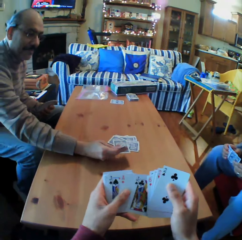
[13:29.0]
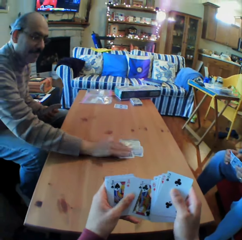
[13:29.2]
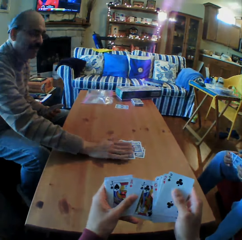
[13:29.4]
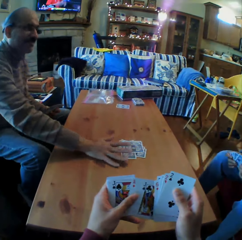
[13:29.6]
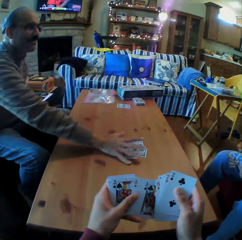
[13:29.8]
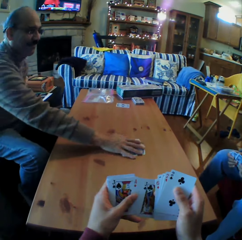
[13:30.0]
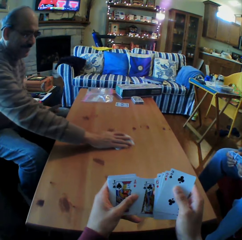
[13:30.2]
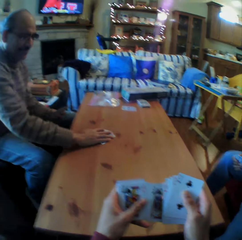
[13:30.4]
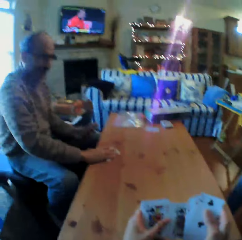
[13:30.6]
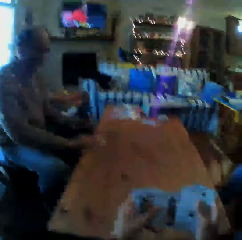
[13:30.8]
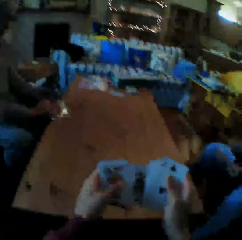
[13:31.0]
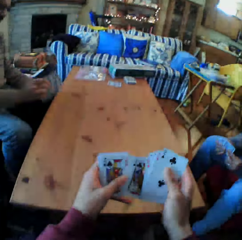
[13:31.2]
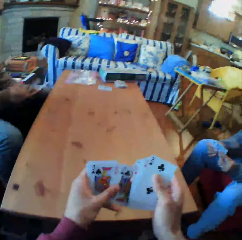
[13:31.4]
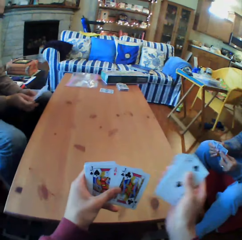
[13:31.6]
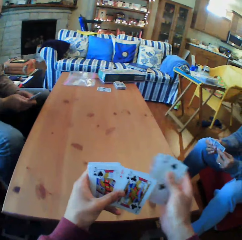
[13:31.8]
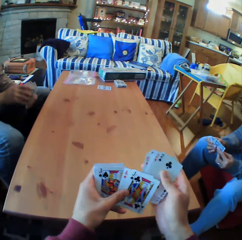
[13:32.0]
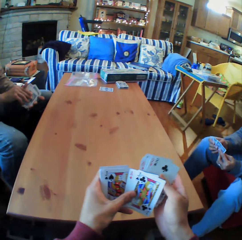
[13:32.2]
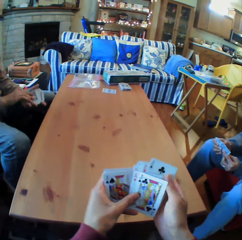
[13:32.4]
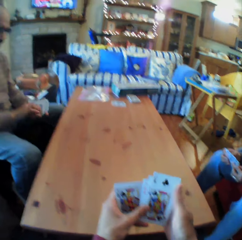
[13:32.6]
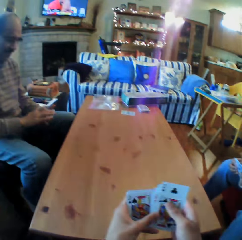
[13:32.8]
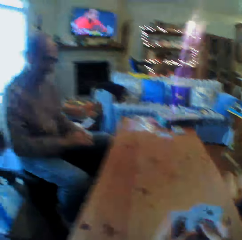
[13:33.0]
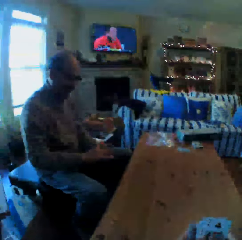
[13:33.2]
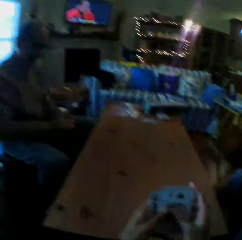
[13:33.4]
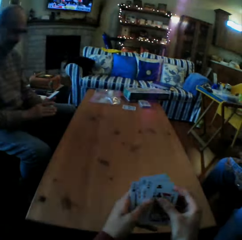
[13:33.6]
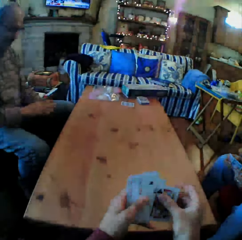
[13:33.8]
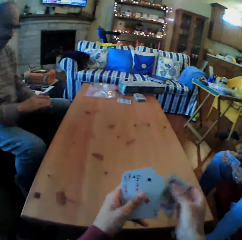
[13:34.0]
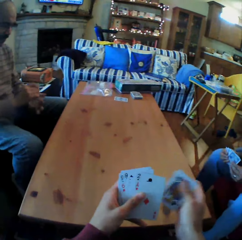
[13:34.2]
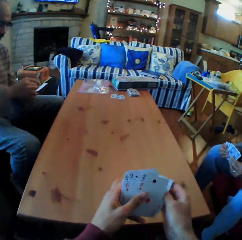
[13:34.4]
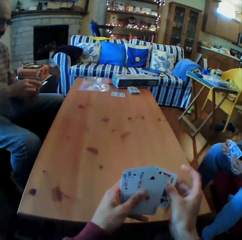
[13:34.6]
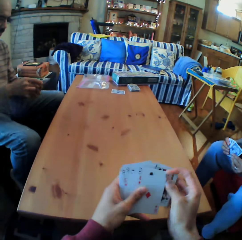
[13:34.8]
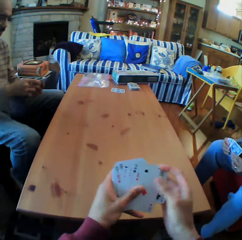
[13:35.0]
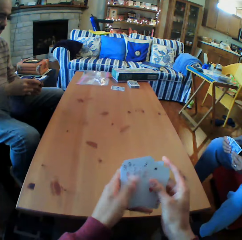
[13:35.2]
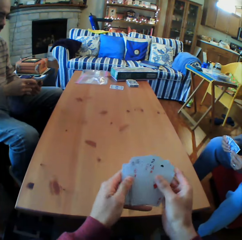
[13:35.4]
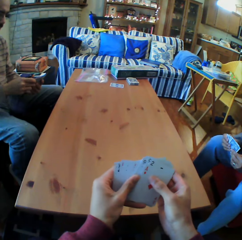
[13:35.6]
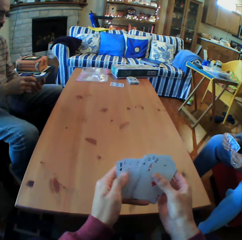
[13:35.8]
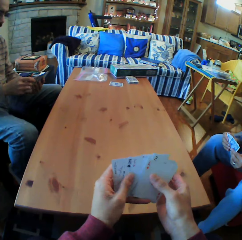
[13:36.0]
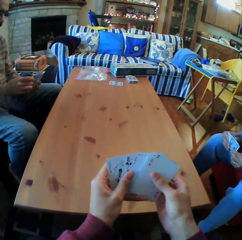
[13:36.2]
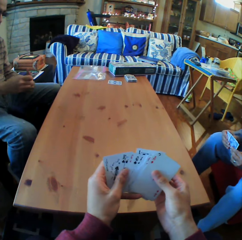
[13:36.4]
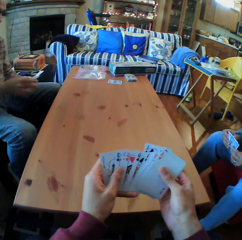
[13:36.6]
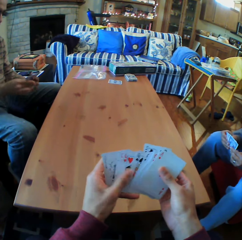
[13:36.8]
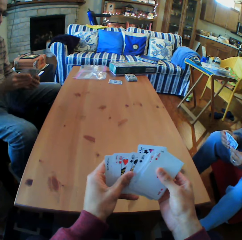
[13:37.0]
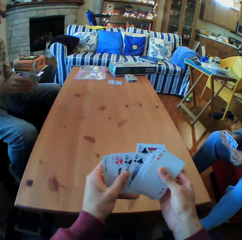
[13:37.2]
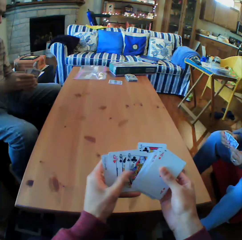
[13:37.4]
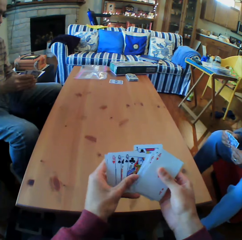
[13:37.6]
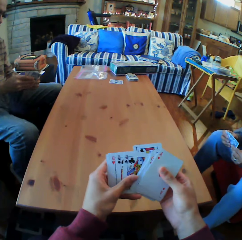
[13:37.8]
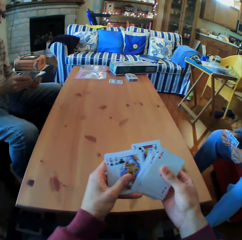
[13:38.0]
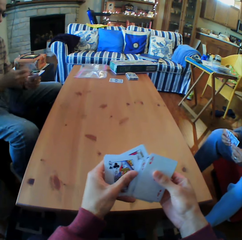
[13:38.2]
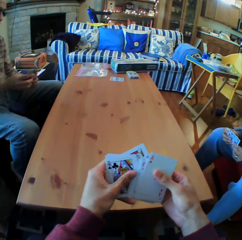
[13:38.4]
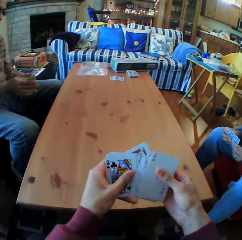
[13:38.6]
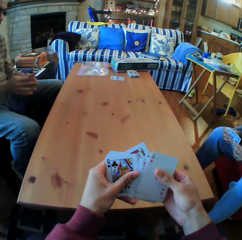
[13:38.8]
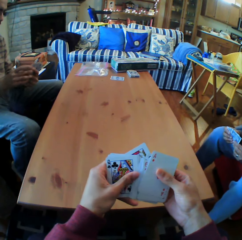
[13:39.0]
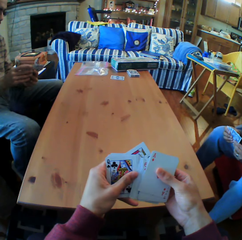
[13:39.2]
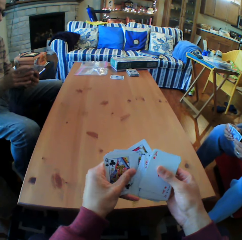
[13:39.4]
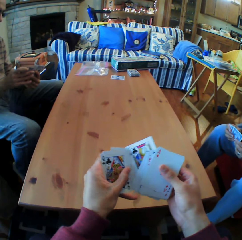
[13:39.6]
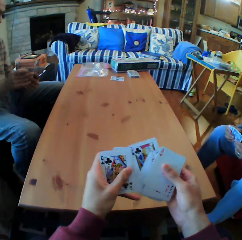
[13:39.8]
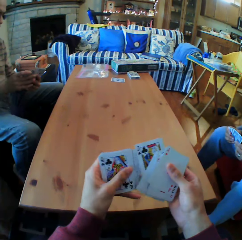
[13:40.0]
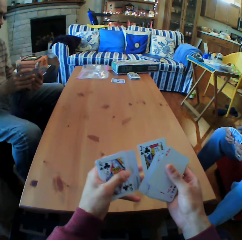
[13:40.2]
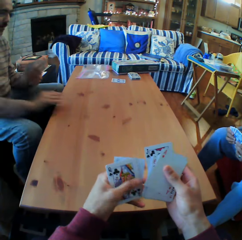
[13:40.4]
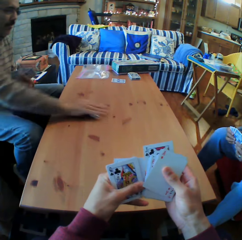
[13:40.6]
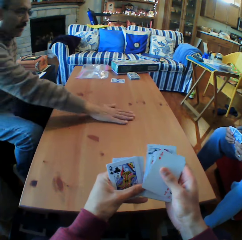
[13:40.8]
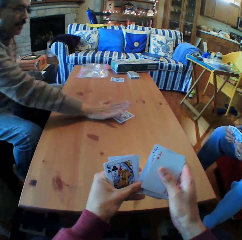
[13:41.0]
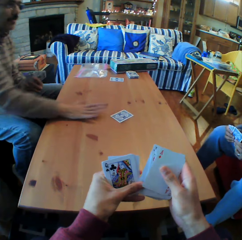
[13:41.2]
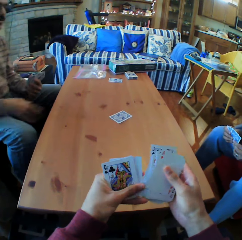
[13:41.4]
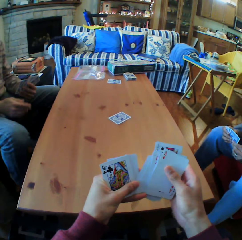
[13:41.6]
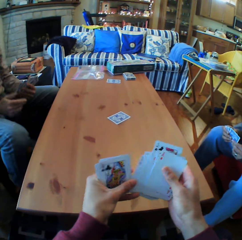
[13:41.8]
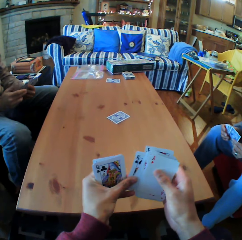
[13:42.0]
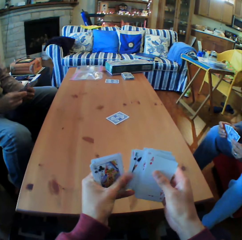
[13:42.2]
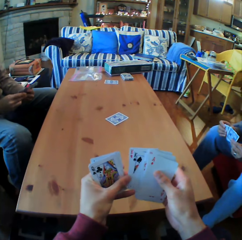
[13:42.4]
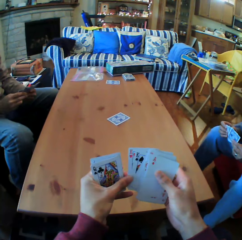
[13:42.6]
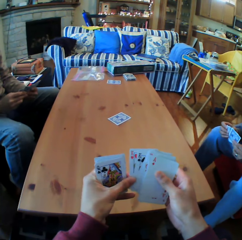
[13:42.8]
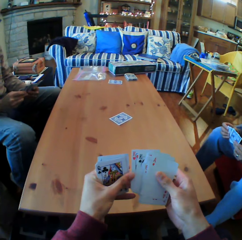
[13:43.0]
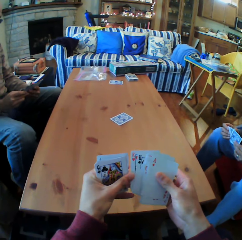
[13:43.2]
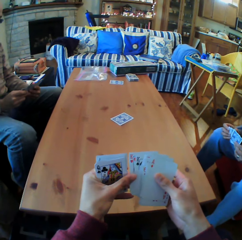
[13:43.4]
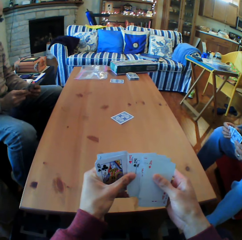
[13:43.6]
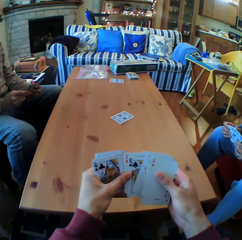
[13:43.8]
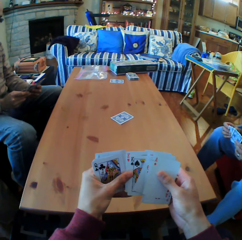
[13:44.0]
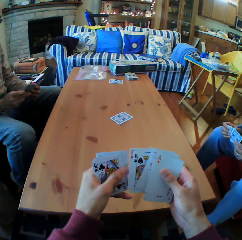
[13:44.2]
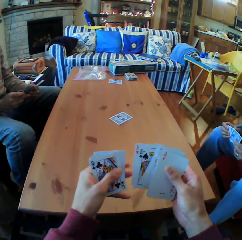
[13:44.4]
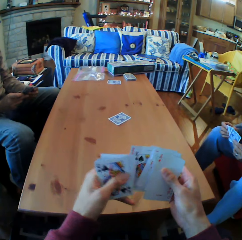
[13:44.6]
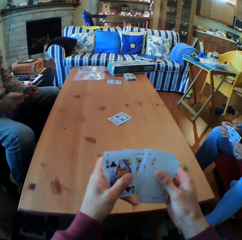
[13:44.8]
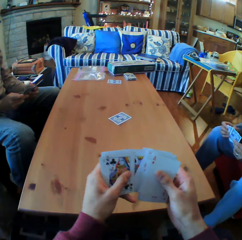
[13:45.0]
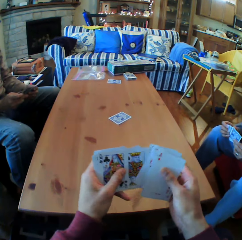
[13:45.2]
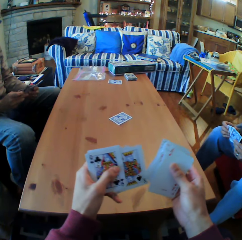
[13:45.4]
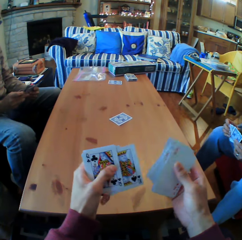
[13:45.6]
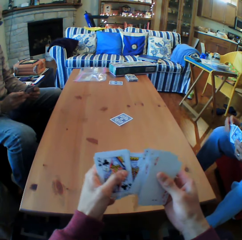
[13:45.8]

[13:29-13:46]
The man turns the card, looks at the card and picks up the cards from the table. The camera wearer looks at the card in his hands. He laughs. He looks at the man. He moves the cards in his hands. He looks at the card in his hands. The man puts the card on the table. The camera wearer looks at the card on the table.

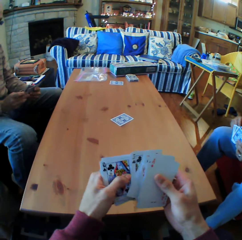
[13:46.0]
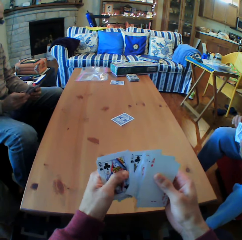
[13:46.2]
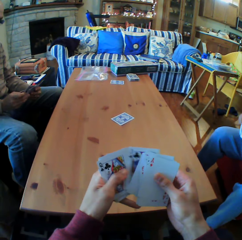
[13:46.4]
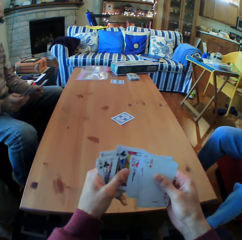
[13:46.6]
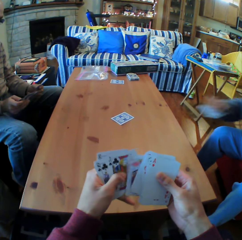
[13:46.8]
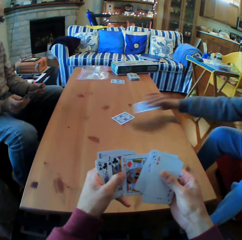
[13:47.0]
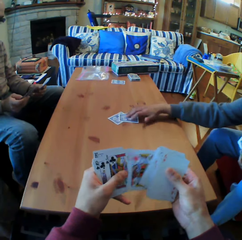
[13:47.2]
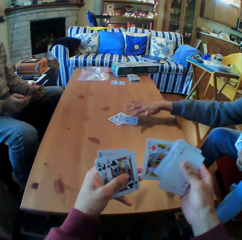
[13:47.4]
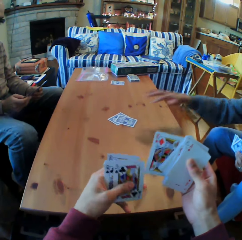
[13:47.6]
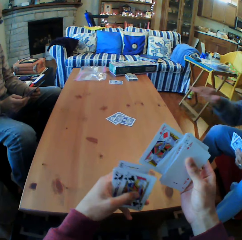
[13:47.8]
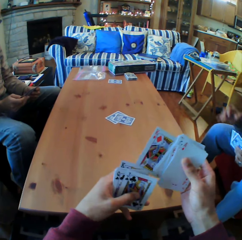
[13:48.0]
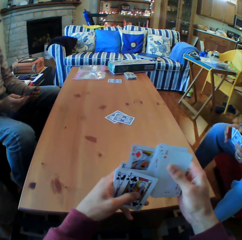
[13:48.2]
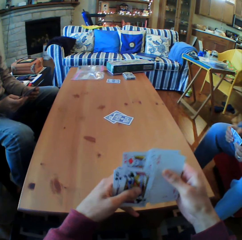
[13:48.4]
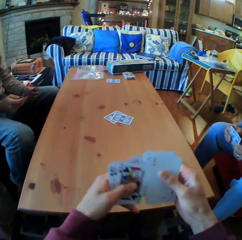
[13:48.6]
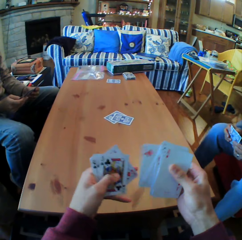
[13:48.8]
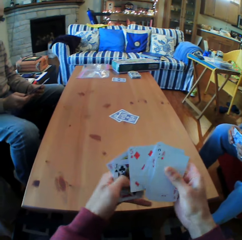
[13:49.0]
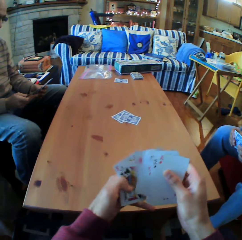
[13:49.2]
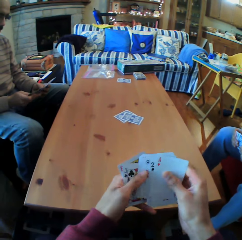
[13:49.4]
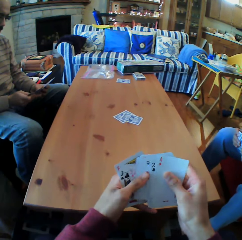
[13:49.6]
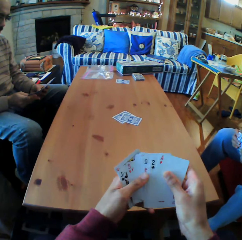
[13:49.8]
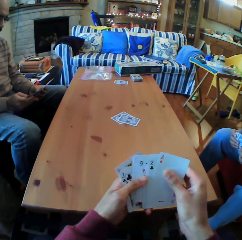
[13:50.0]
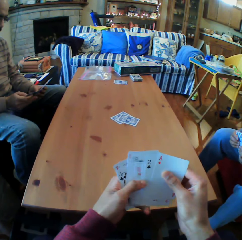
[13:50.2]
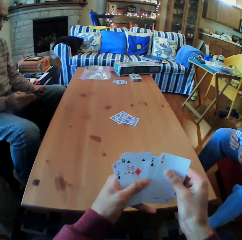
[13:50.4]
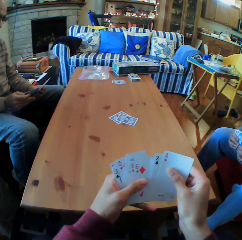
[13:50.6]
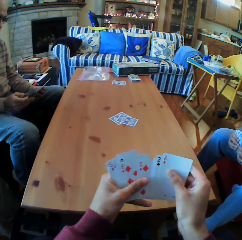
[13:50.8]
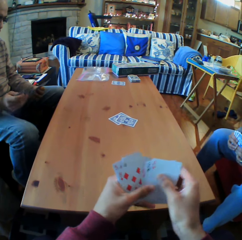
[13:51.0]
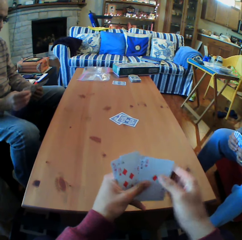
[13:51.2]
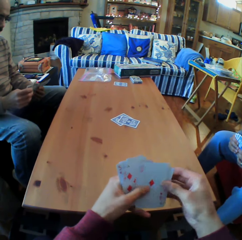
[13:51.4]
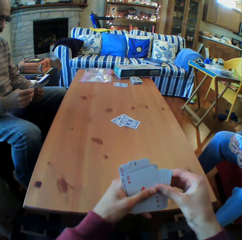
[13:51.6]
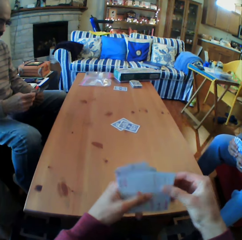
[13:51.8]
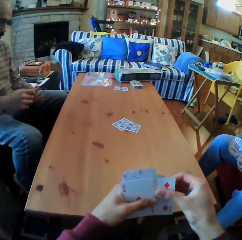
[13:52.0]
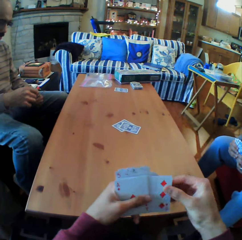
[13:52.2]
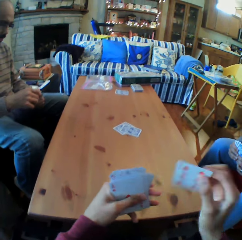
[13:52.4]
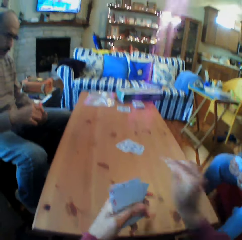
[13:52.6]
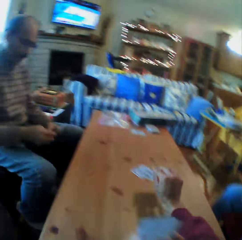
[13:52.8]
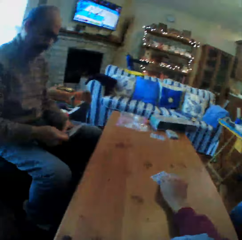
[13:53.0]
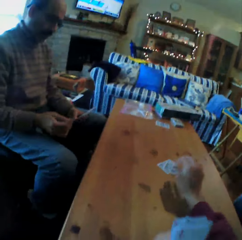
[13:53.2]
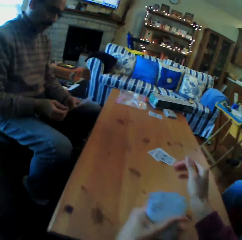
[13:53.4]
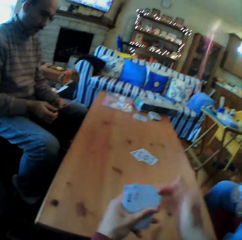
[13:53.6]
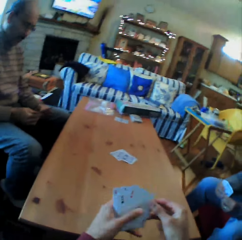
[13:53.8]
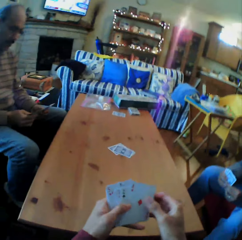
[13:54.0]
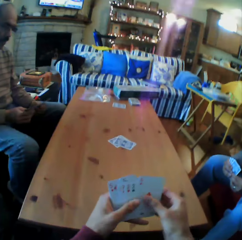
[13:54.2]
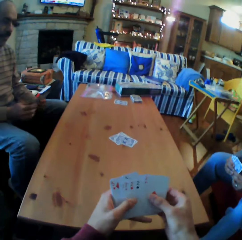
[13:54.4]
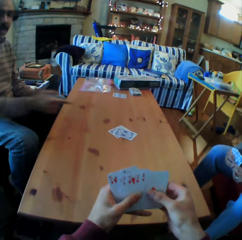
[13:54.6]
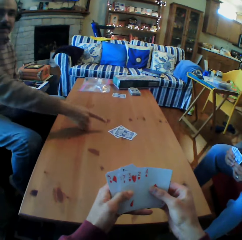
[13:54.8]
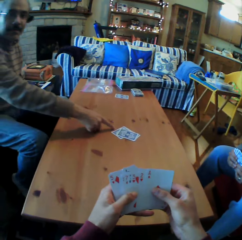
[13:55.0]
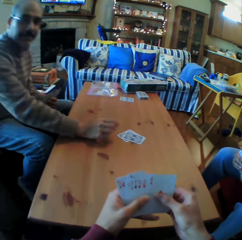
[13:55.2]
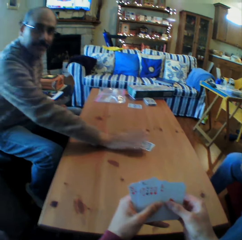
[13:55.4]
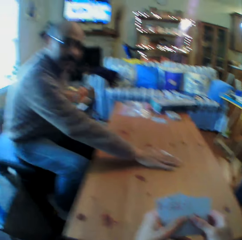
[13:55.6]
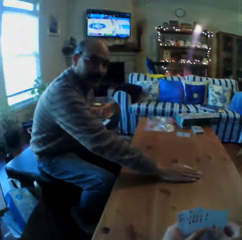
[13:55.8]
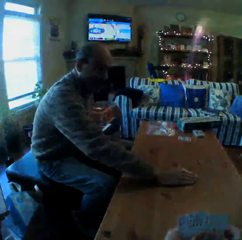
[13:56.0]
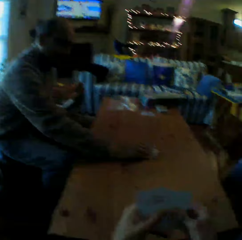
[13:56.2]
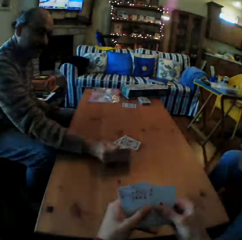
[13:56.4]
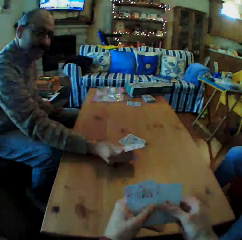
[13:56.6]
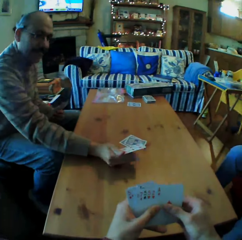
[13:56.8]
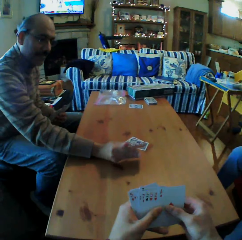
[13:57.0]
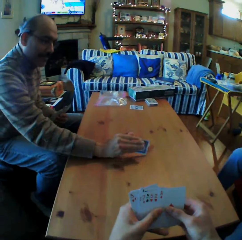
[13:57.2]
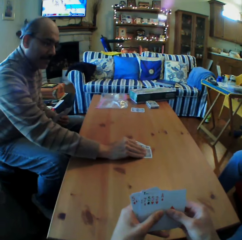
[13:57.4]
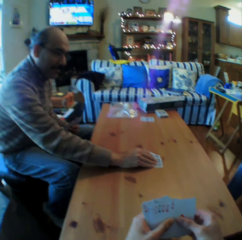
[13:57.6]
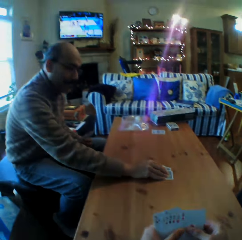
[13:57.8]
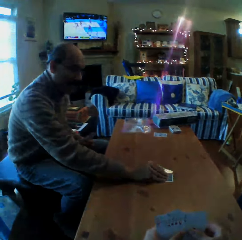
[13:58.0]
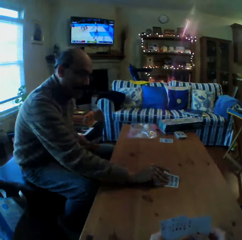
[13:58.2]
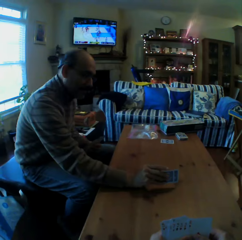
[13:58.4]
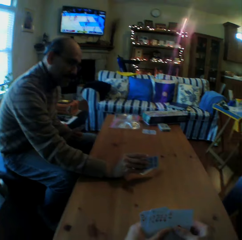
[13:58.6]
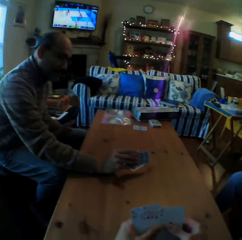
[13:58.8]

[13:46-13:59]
The woman puts the cards on the table. The camera wearer looks at the cards. They put the cards on the table. They pick up the cards from the table. The man looks at the card.
